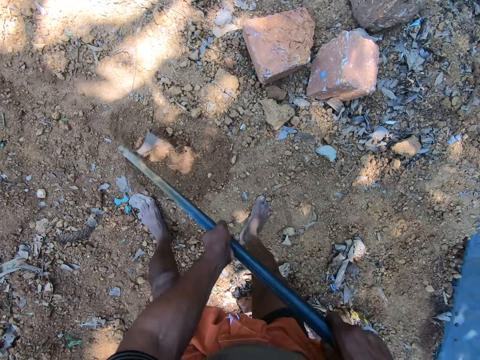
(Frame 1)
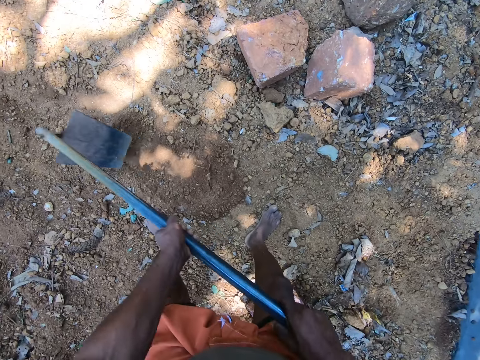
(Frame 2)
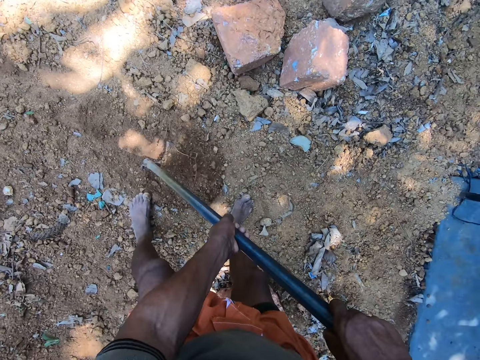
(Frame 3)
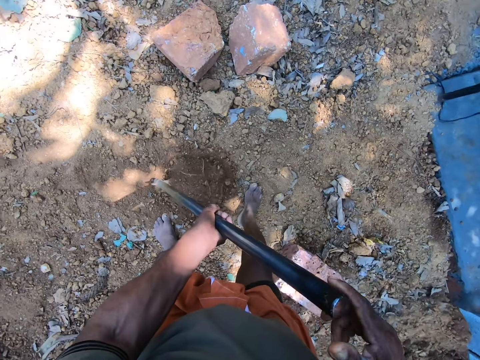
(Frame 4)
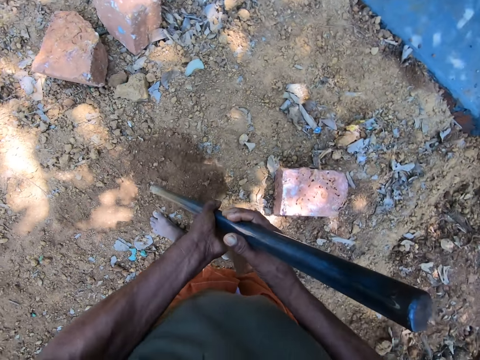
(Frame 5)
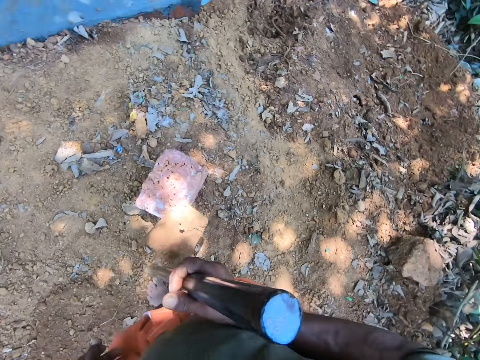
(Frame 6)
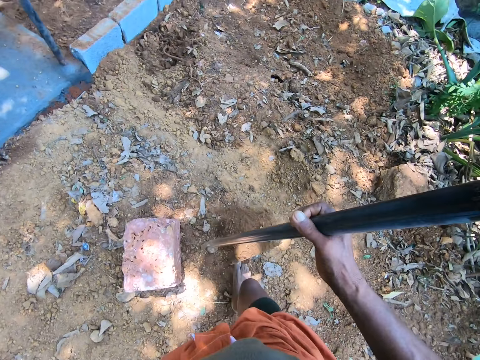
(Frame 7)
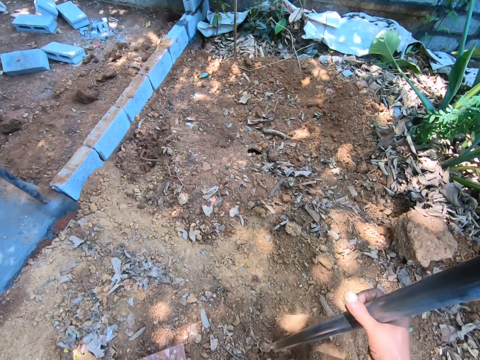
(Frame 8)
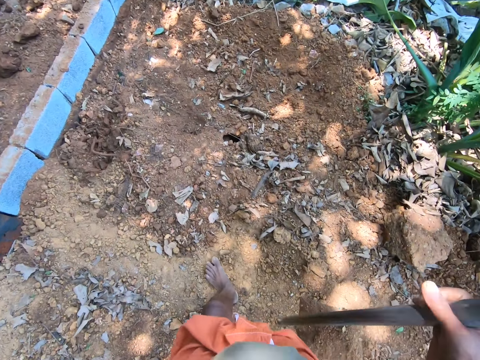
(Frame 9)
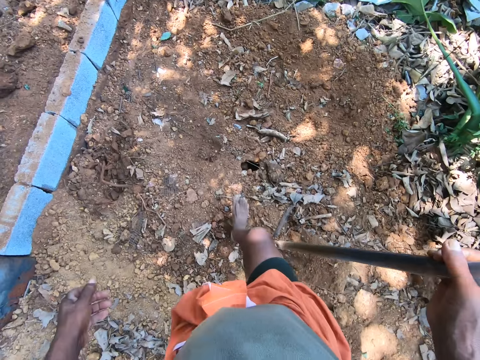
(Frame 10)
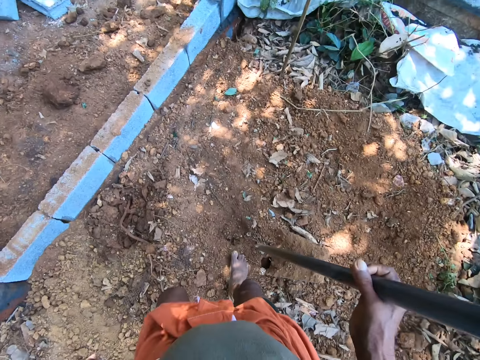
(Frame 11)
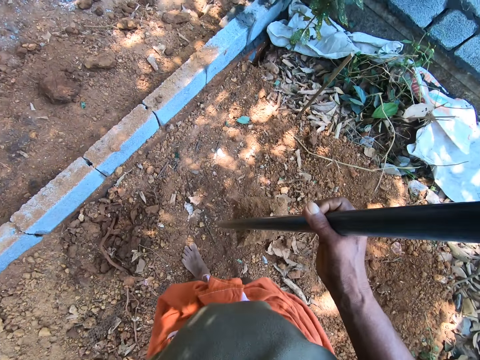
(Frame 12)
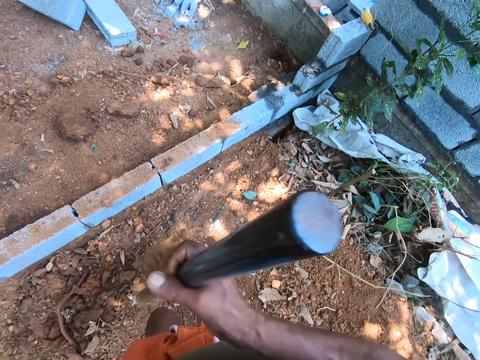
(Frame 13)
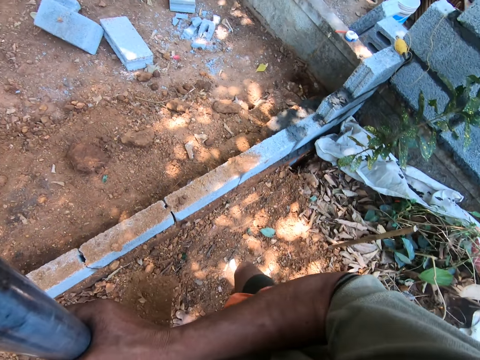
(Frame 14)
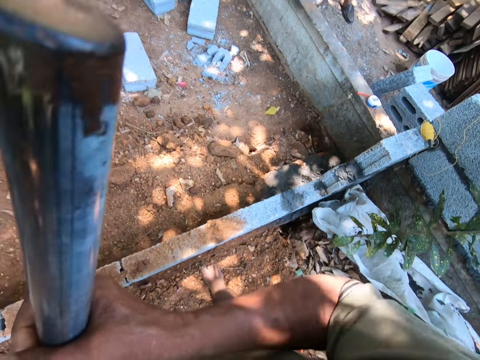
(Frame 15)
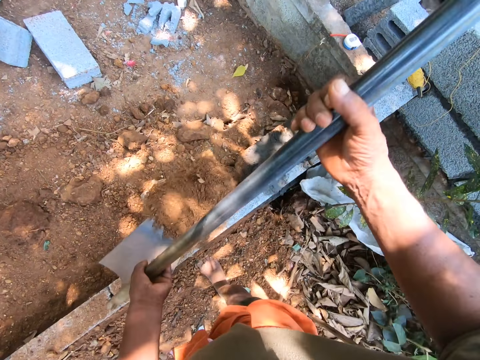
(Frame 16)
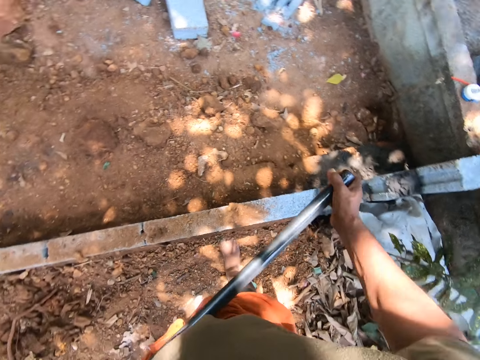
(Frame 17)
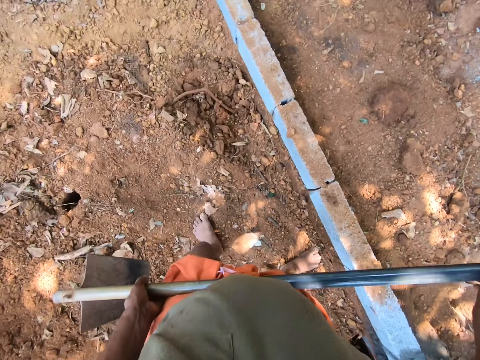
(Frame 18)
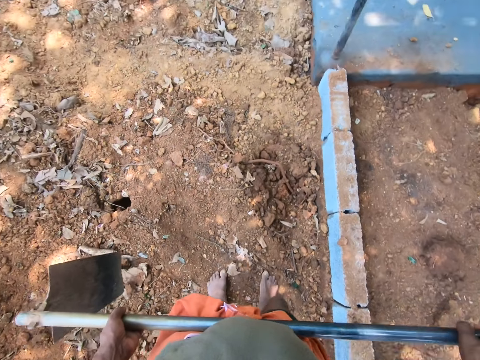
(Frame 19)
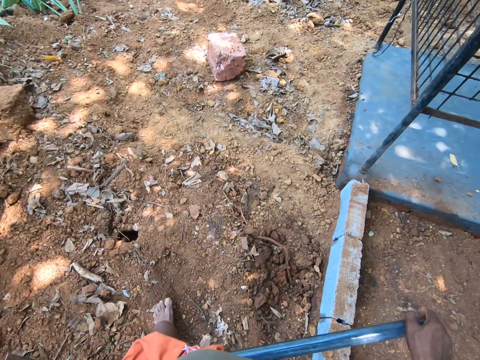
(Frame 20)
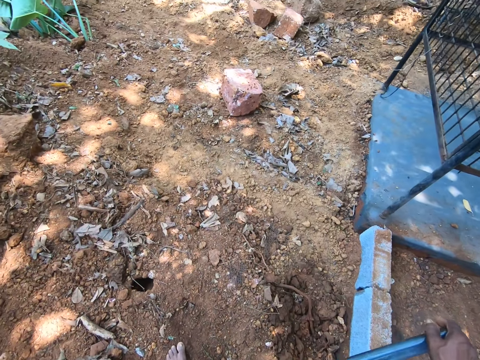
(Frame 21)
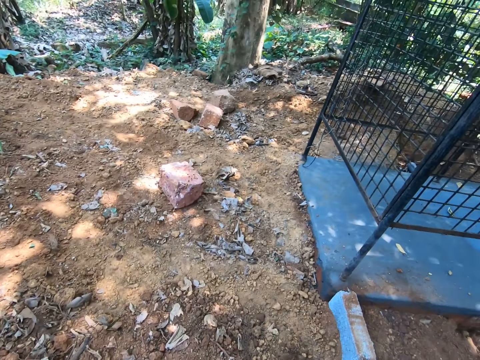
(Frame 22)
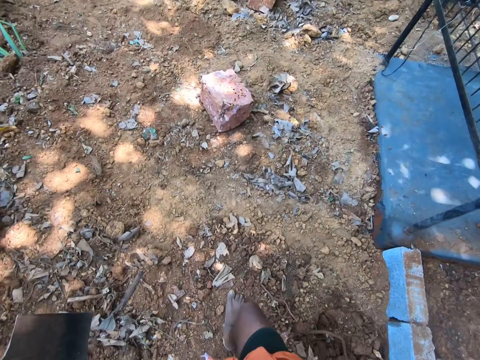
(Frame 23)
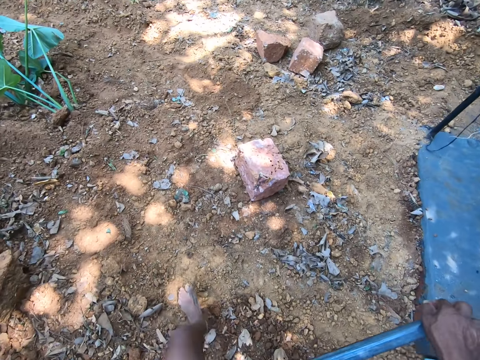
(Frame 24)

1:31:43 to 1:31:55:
The camera wearer carries soil with a hoe. They pour the sand in the hoe on the ground with both hands.

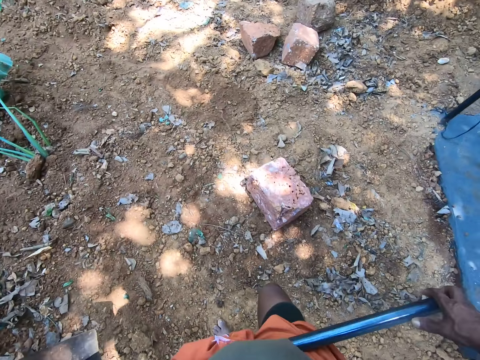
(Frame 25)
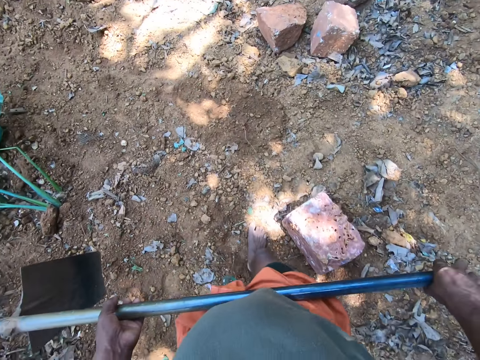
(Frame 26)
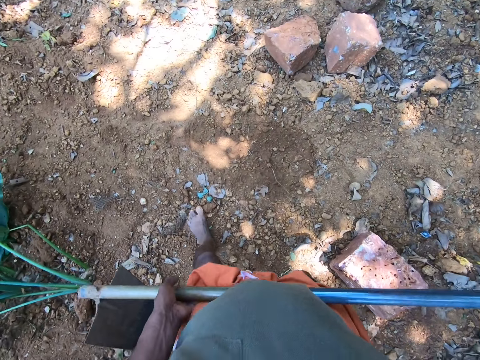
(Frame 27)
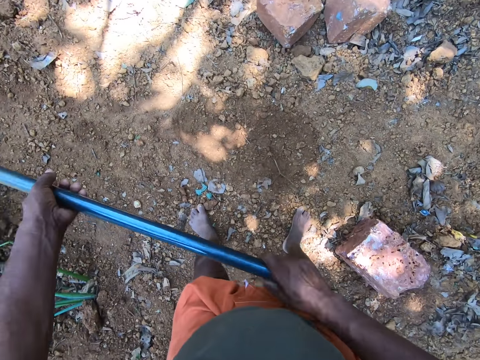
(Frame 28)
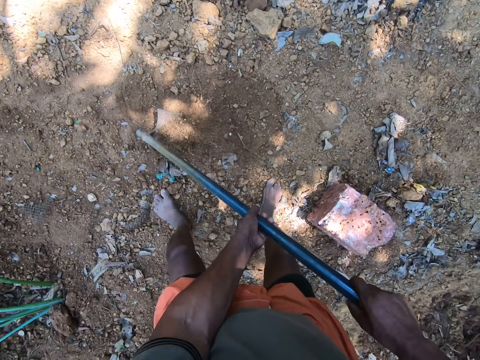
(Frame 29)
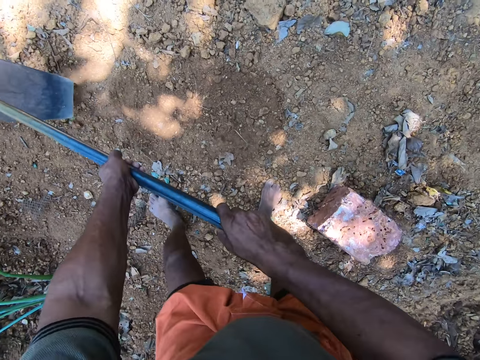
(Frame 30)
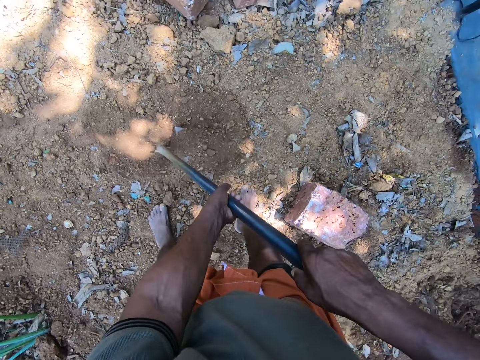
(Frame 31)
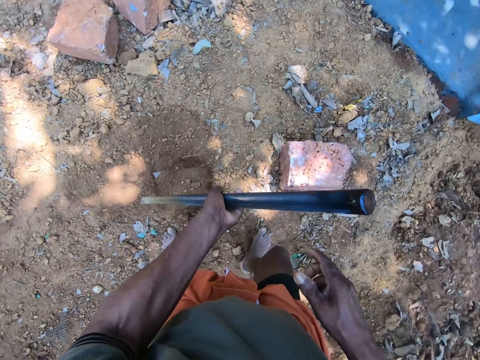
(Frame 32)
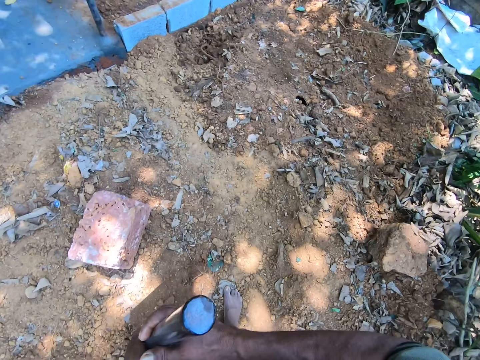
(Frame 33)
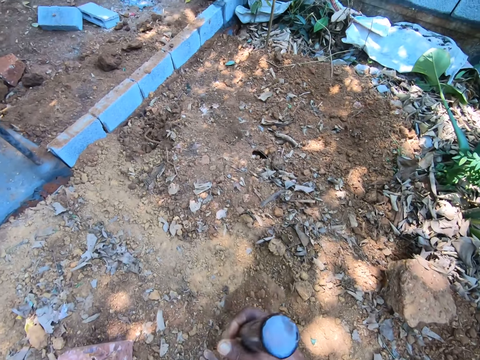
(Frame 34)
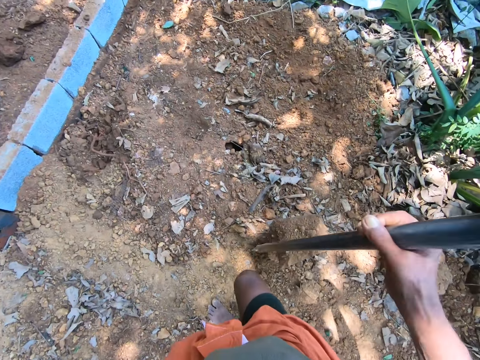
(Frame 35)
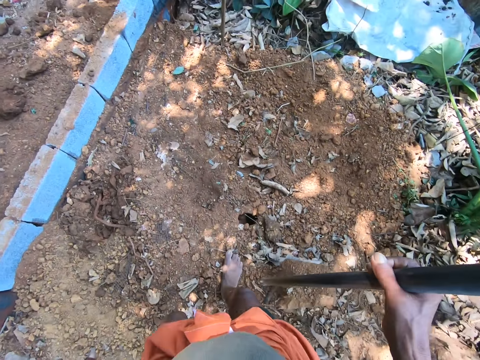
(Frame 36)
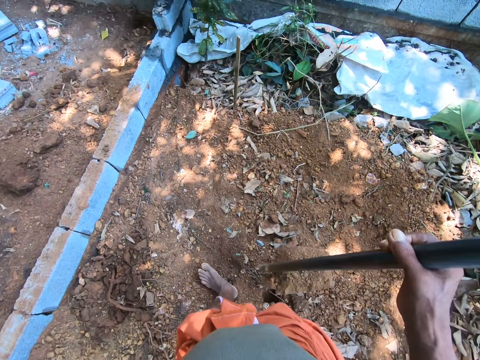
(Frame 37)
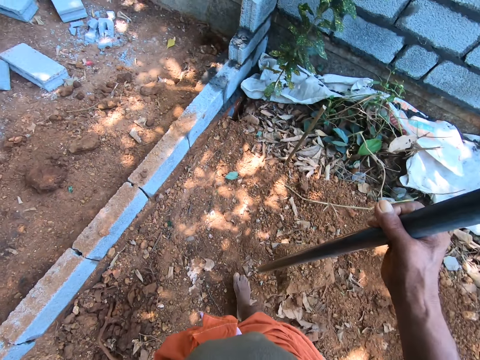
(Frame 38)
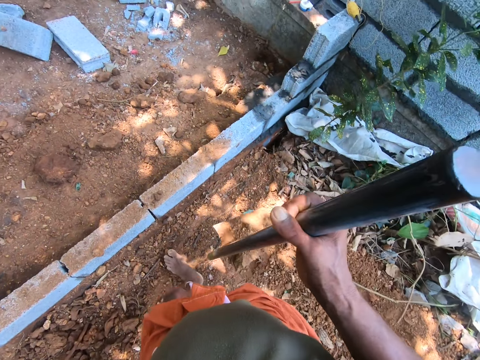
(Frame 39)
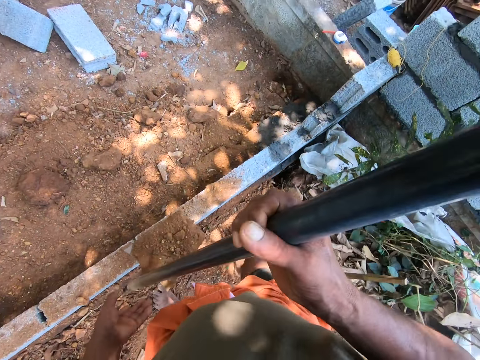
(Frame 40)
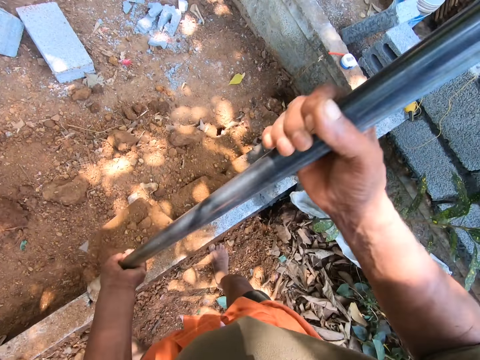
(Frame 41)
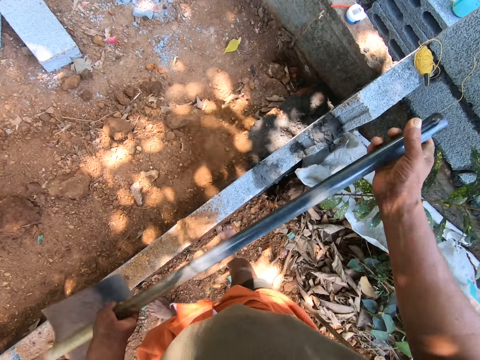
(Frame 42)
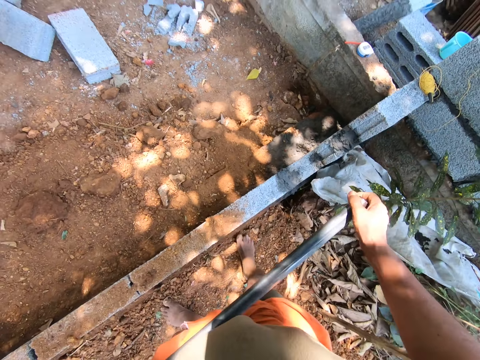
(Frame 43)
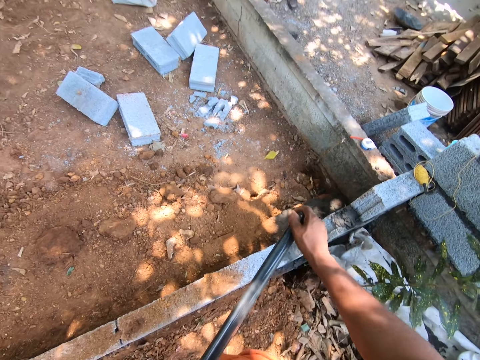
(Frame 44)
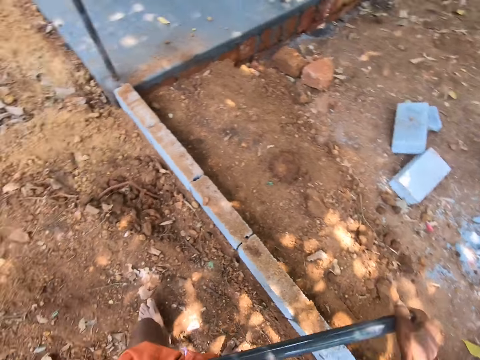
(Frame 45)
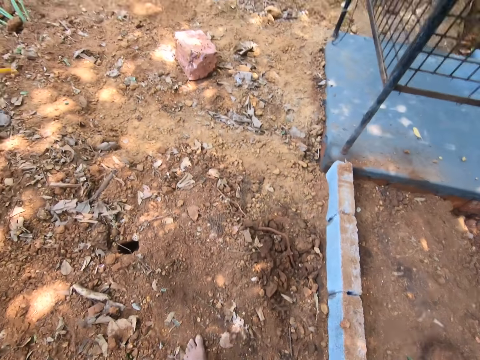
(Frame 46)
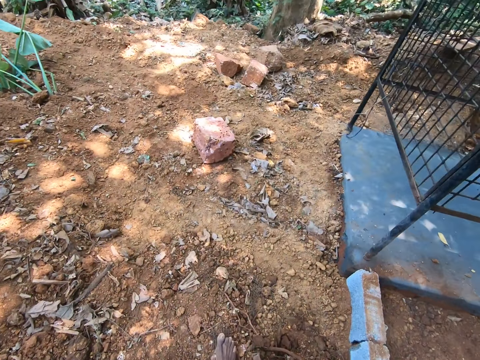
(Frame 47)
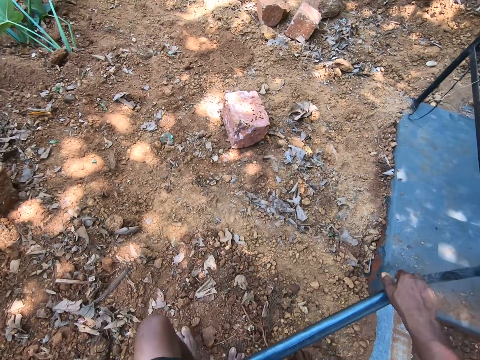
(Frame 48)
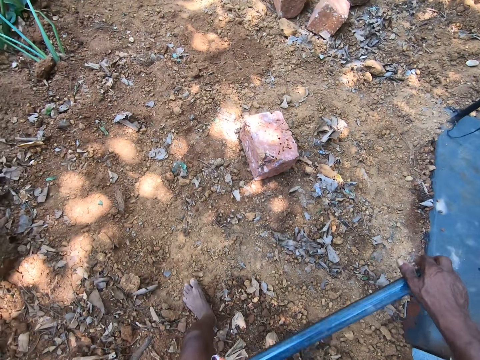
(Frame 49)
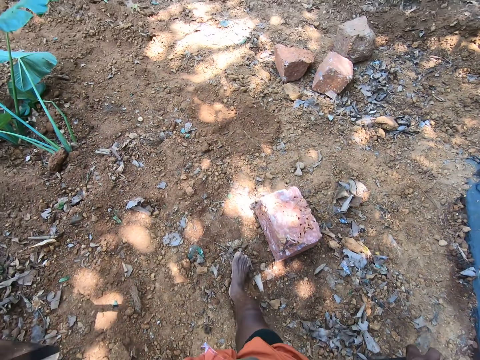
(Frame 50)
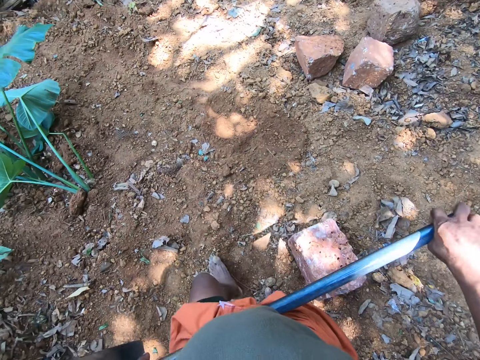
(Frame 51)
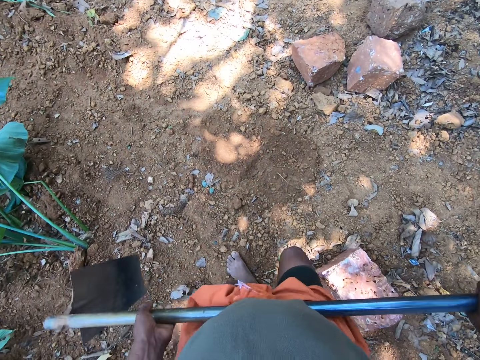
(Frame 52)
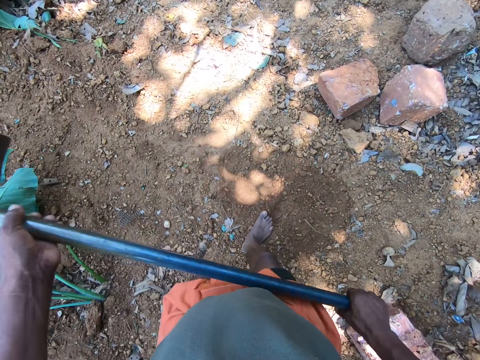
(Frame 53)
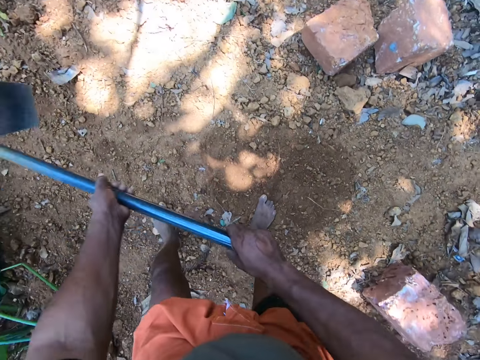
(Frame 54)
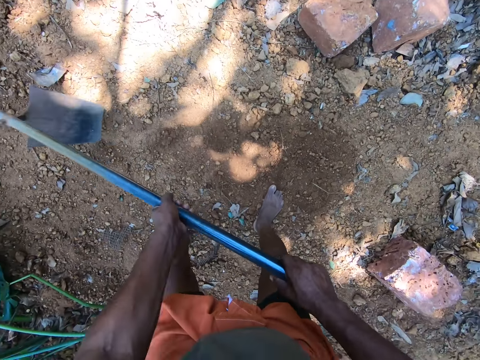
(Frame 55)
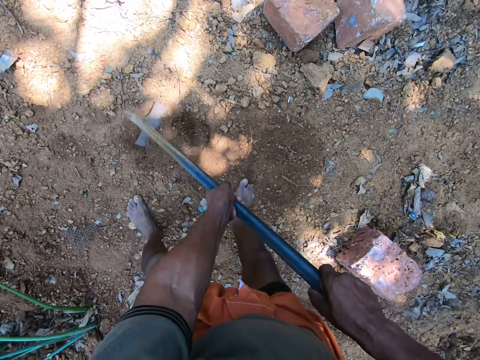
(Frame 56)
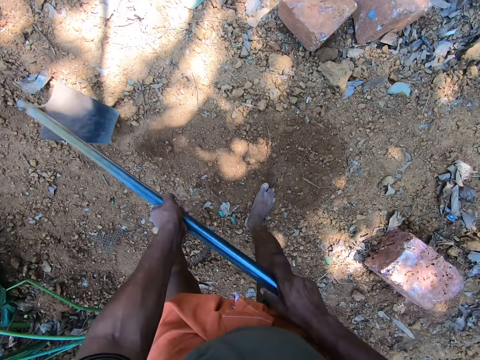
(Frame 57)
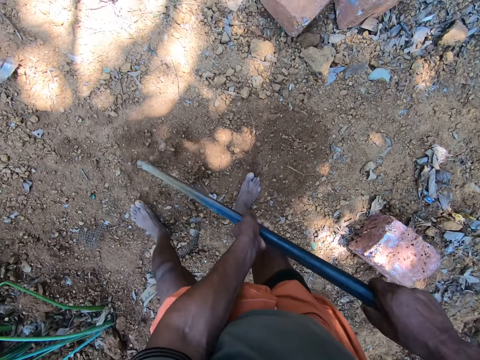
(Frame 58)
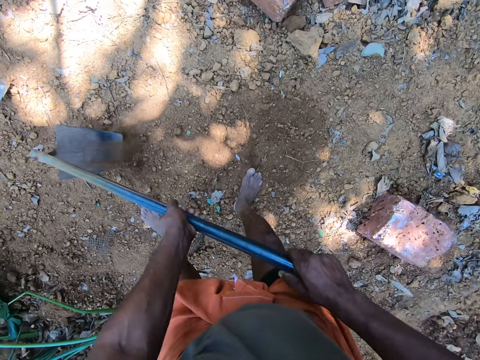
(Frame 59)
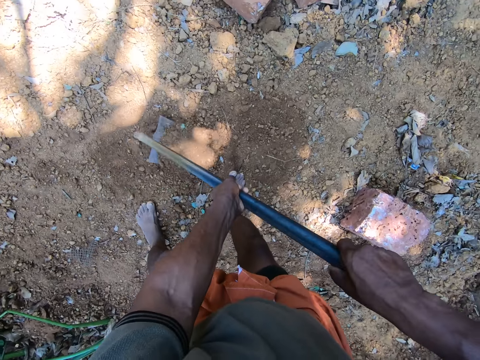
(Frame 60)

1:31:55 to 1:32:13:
The camera wearer walks around. He packs sand from the ground with the hoe in his hands. He digs the ground. He carries soil with the hoe. He pours the sand in the hoe on the ground with both hands. He walks around. He packs the sand from the ground with the hoe in his hands. He digs the ground.
